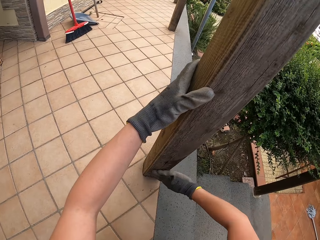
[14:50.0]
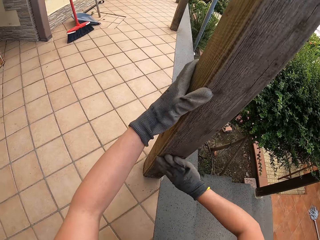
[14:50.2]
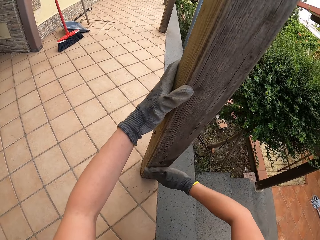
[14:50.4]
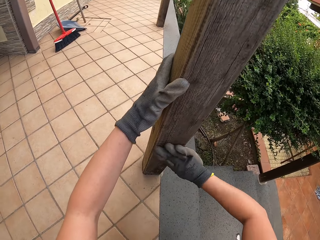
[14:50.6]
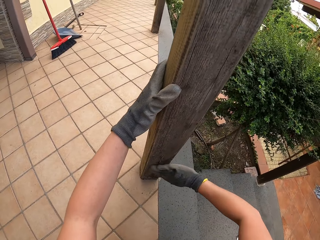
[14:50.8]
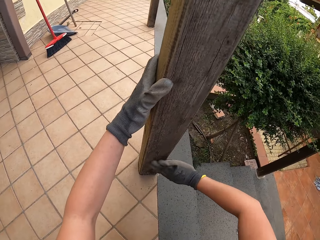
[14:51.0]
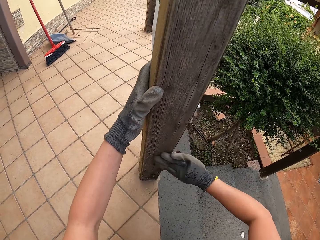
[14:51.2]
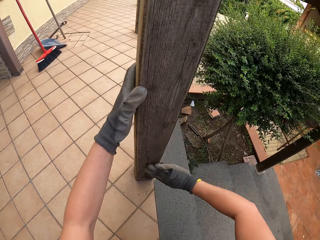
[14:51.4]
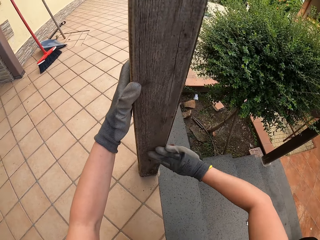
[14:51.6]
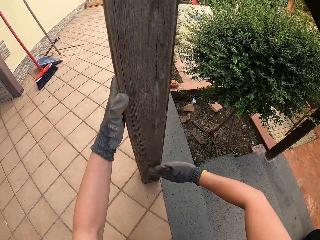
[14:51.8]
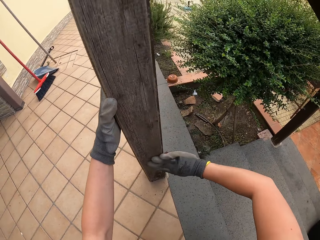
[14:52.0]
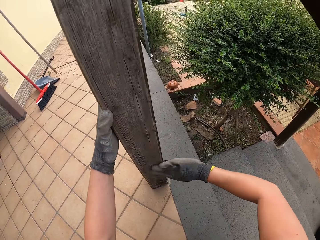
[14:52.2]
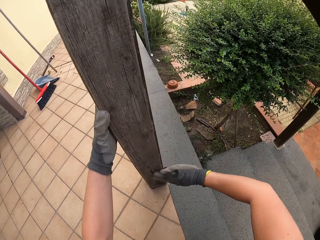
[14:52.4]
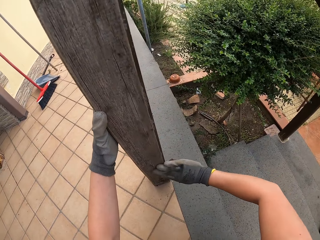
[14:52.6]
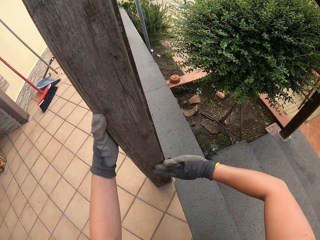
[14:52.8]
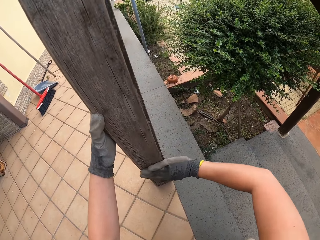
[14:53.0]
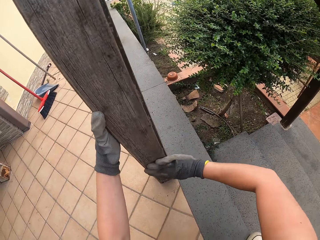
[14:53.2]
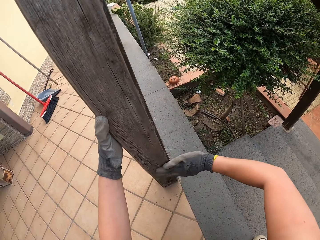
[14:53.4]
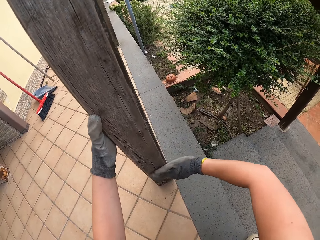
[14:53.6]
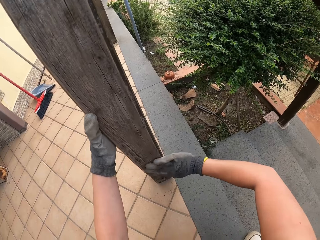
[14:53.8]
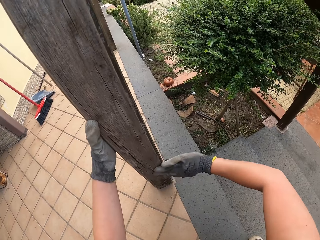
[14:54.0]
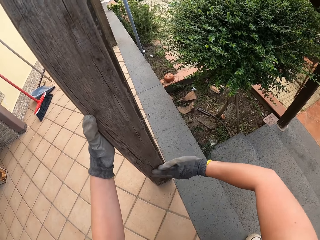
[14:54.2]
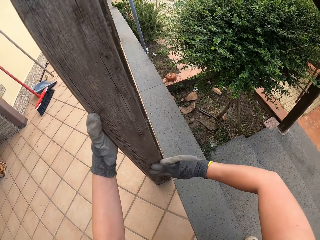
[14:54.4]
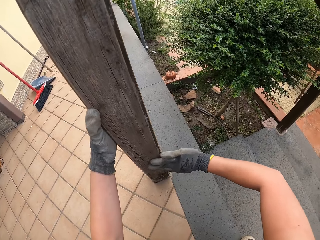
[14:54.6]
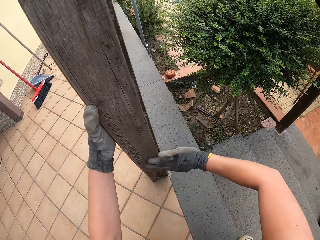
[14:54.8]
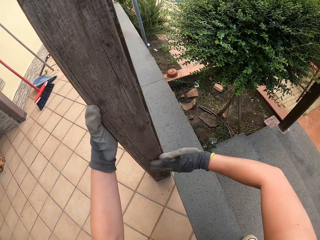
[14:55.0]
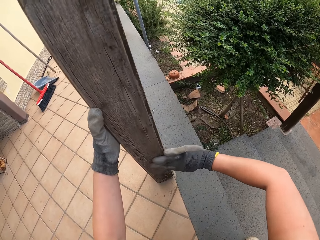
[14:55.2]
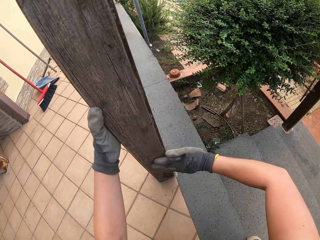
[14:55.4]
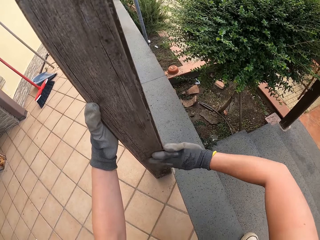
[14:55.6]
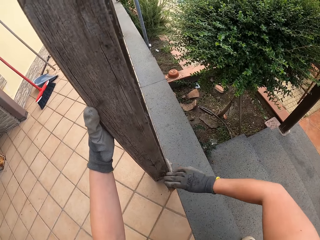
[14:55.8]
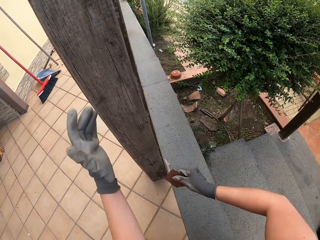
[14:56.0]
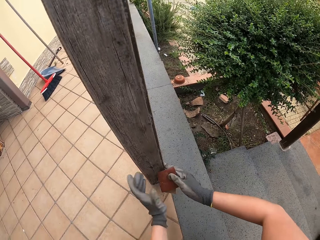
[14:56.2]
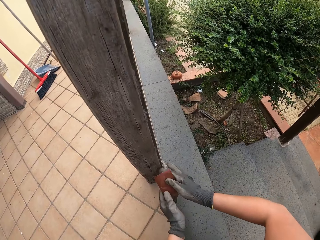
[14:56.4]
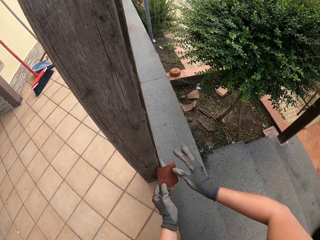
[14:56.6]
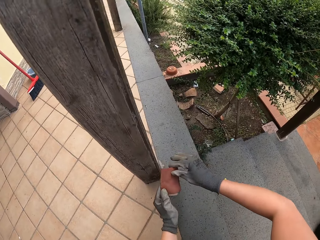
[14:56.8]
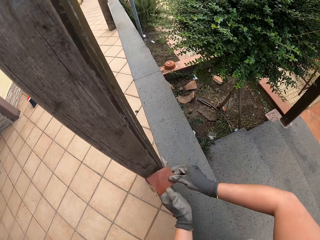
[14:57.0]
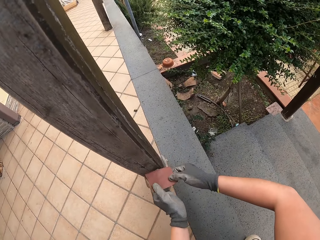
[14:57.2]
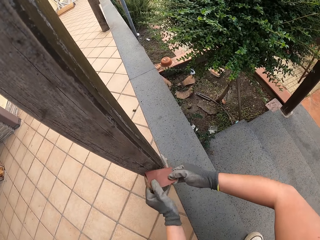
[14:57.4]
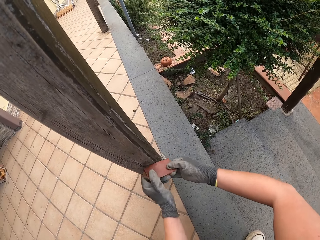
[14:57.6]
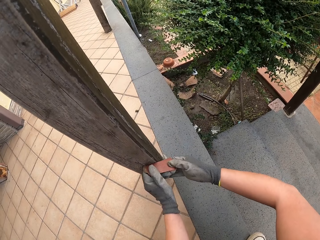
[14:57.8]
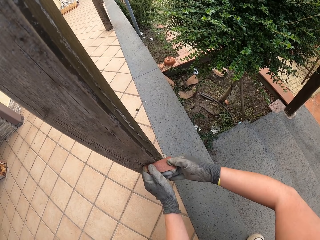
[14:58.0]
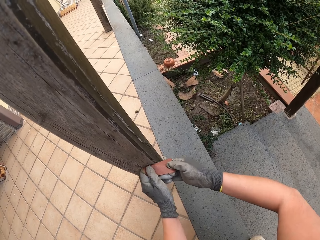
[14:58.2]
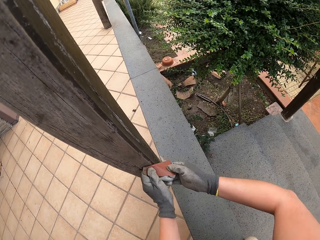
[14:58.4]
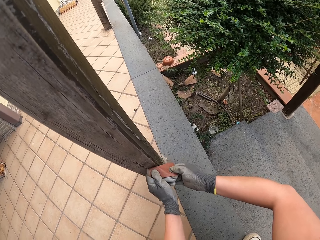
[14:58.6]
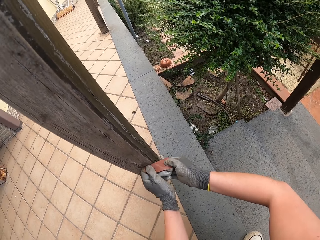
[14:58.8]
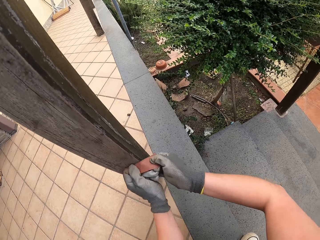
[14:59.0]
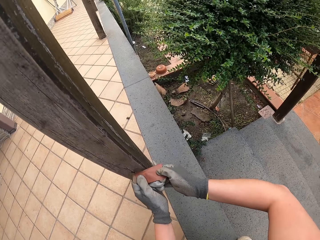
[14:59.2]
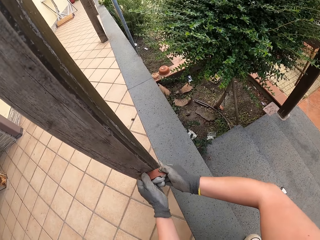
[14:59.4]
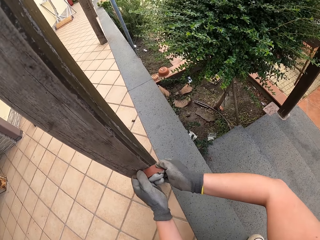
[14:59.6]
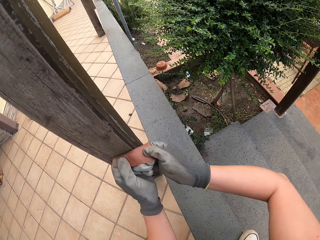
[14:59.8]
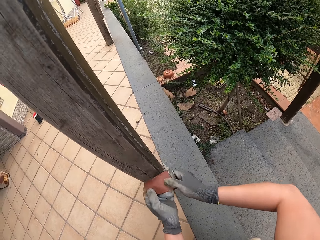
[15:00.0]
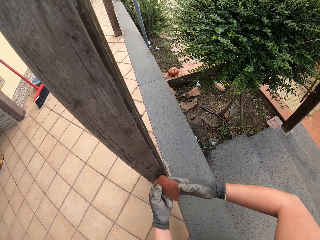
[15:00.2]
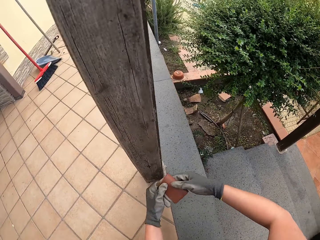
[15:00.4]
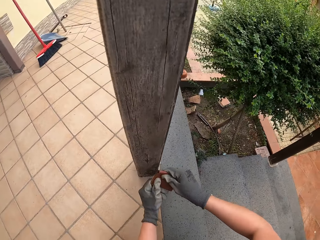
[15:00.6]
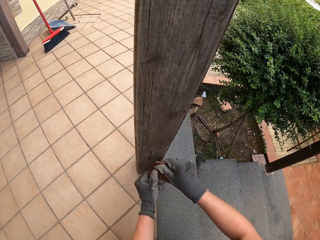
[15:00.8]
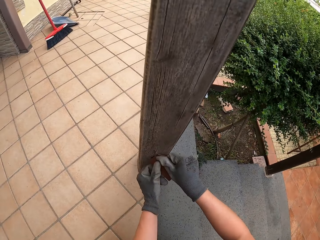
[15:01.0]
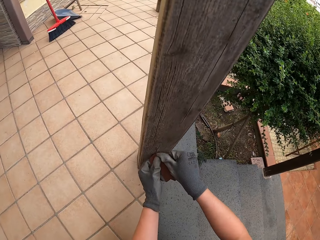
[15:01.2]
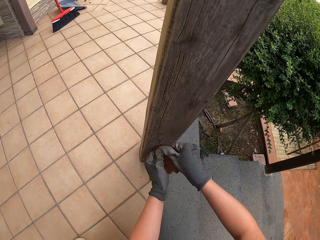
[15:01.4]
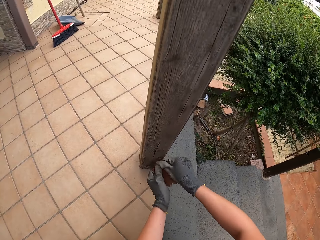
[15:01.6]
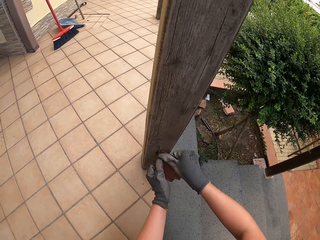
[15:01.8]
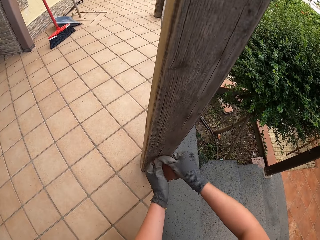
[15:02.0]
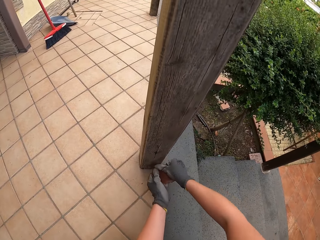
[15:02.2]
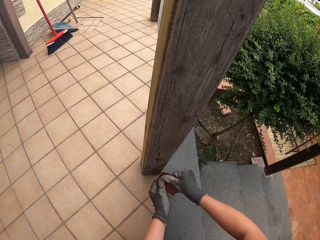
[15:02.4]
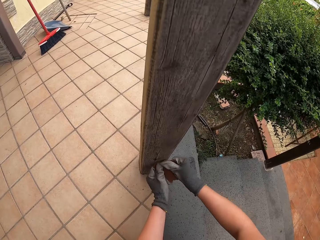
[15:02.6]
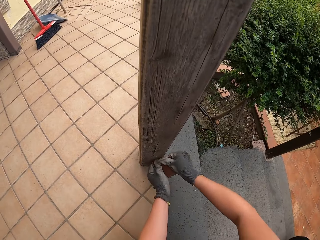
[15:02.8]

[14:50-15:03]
The camera wearer holds the sandpaper with both hands. They smoothen the wooden rail.

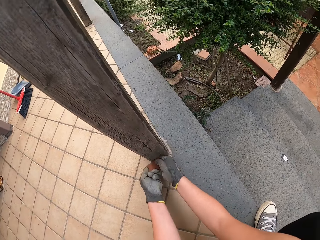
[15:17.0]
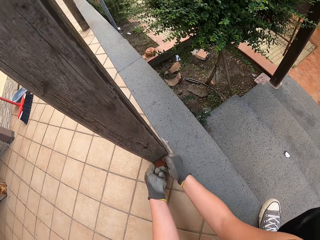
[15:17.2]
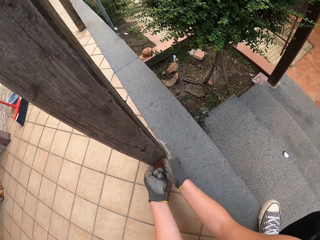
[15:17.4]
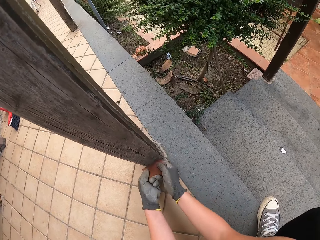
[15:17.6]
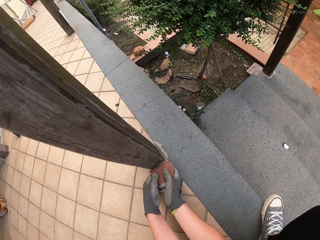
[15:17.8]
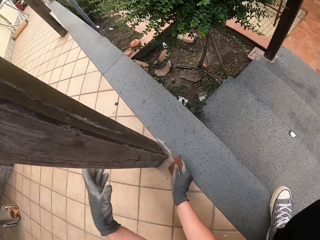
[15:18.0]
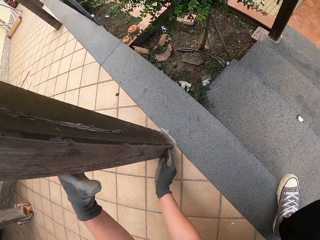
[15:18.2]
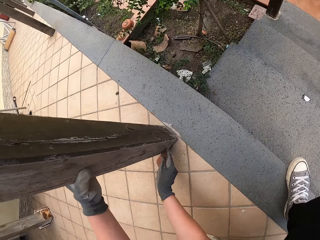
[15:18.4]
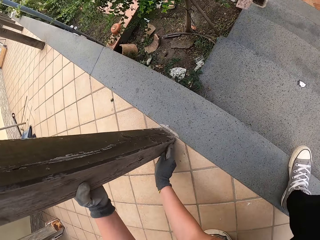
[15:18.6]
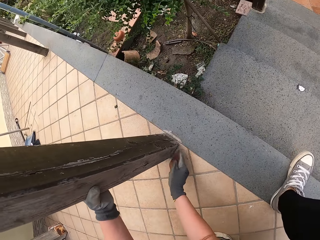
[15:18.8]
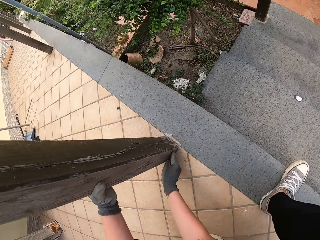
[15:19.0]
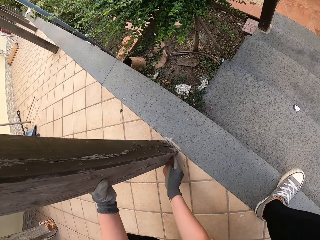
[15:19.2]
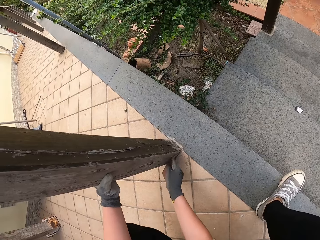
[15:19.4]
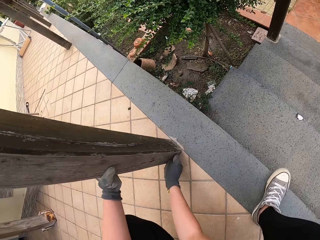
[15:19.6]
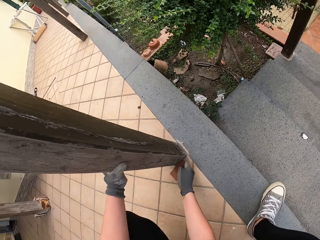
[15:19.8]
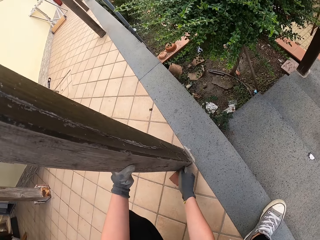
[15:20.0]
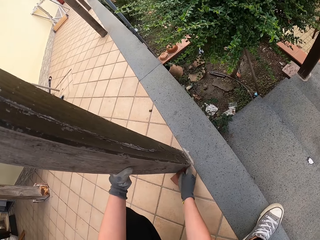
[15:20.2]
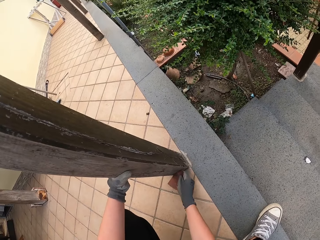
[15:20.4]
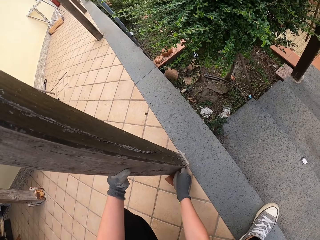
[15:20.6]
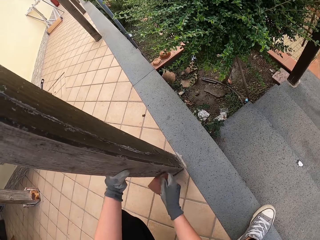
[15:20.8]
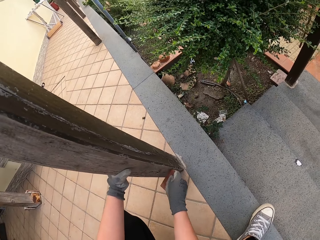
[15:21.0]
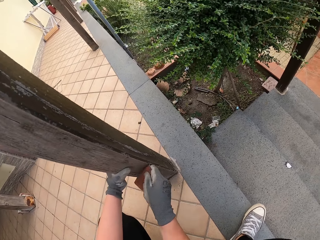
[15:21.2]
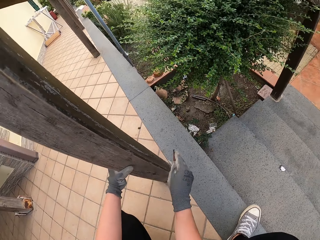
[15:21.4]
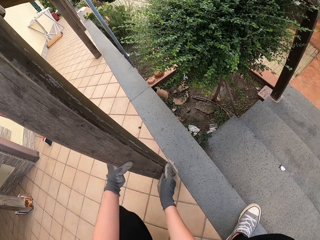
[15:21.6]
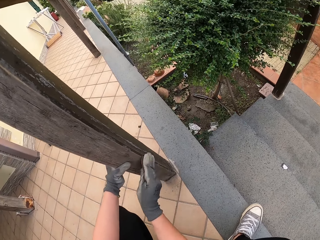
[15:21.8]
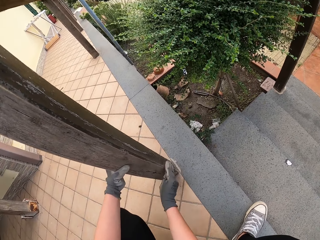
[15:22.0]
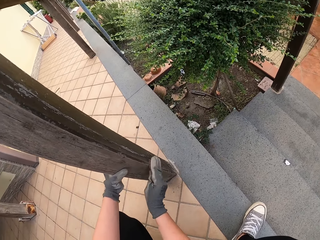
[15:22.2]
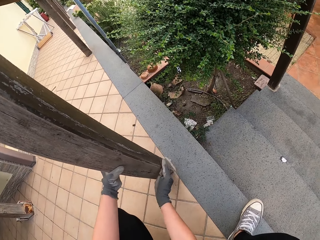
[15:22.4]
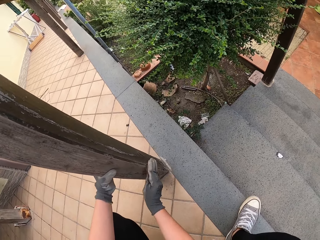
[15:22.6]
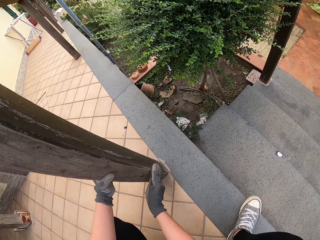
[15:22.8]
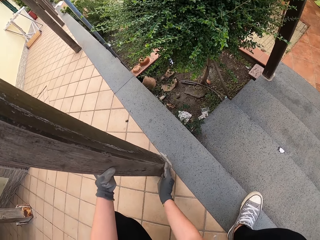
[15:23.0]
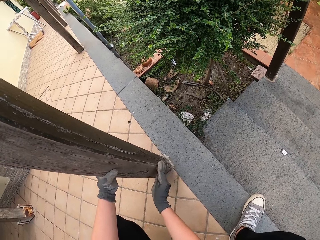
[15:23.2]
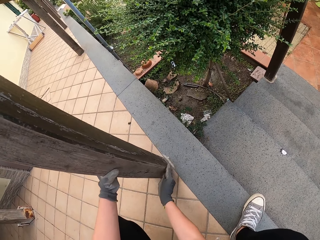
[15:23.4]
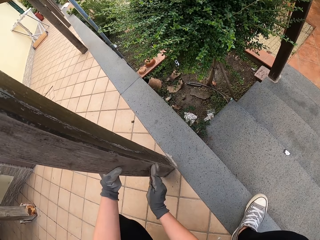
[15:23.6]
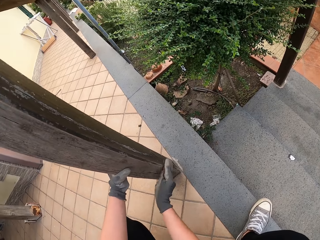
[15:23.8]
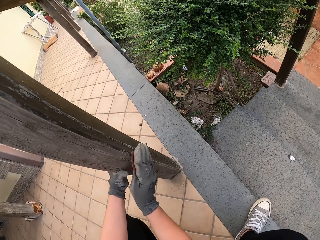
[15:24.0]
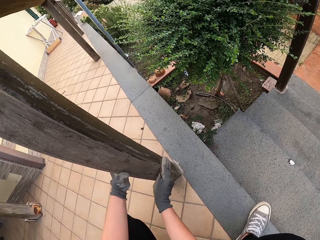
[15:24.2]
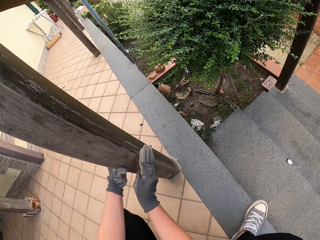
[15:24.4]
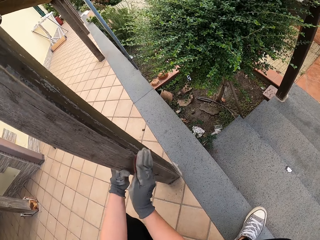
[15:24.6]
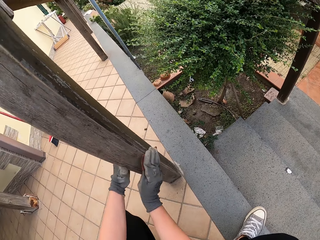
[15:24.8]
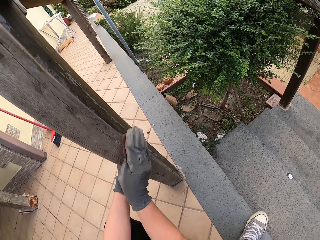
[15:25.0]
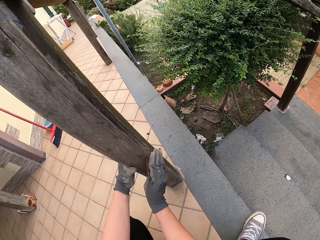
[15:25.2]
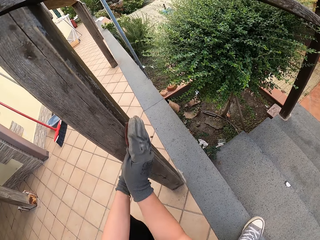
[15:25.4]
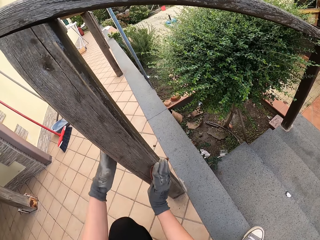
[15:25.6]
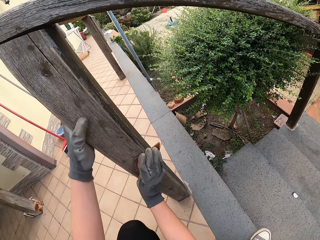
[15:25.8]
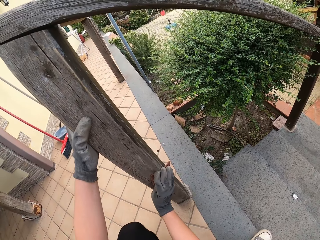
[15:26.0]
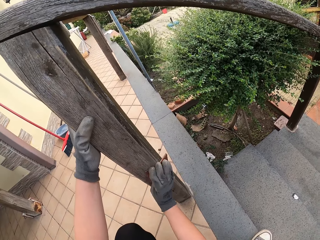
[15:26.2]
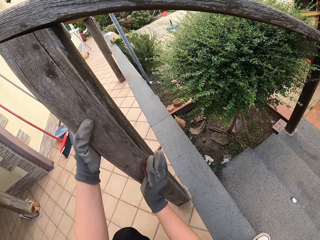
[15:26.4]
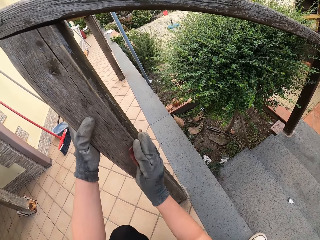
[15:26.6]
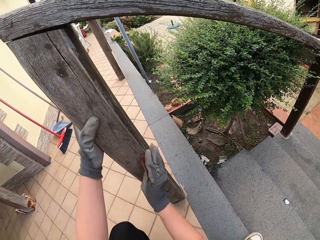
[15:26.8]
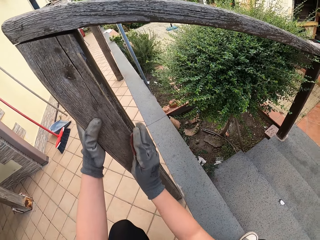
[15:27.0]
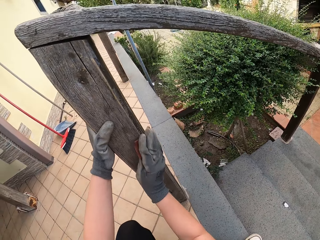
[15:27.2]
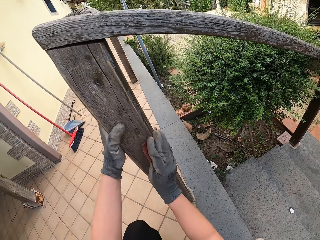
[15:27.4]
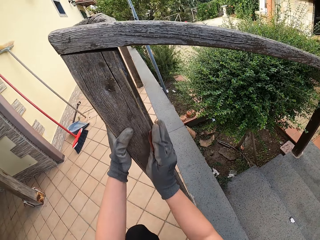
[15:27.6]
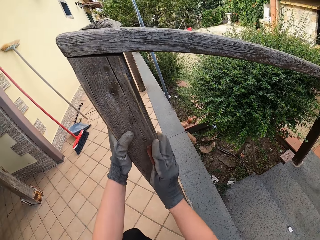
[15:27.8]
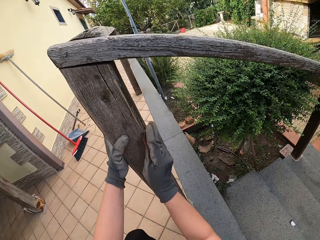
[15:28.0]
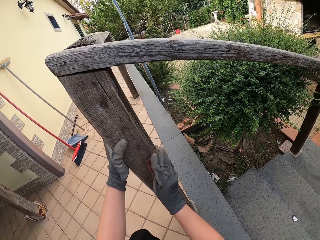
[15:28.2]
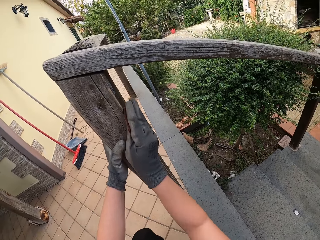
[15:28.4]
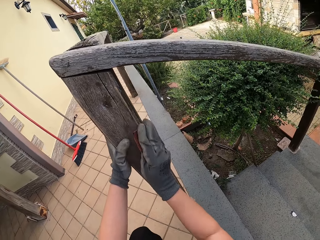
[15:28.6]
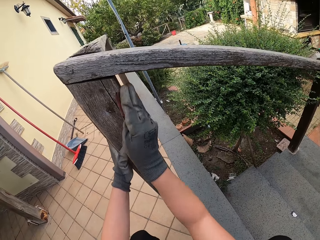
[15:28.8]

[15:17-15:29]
The camera wearer holds the wooden rail. They smoothen the wooden rail.
